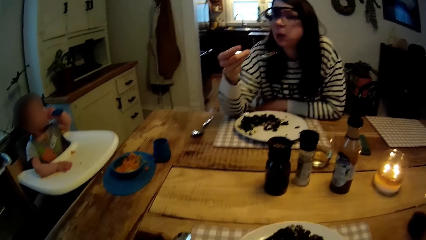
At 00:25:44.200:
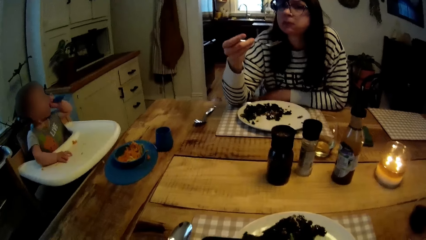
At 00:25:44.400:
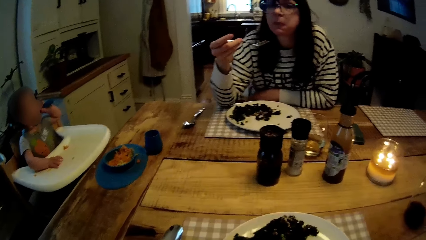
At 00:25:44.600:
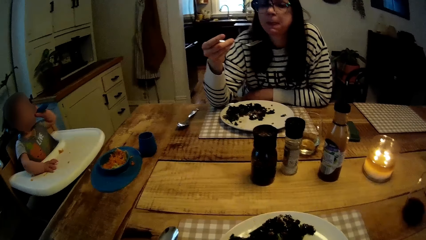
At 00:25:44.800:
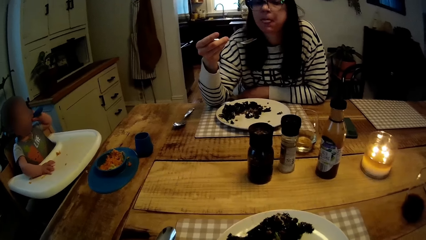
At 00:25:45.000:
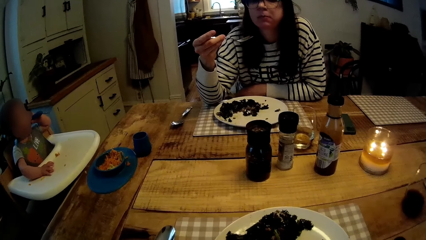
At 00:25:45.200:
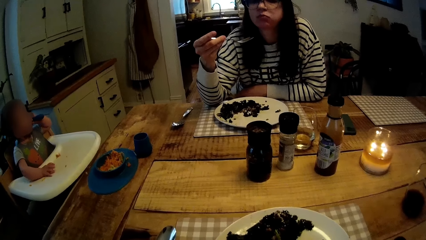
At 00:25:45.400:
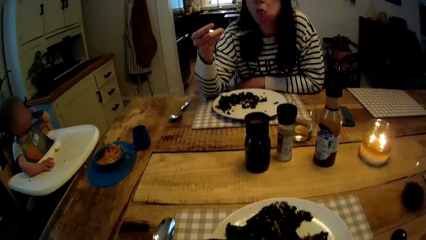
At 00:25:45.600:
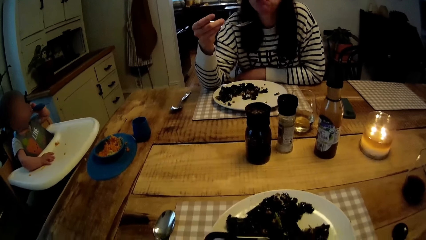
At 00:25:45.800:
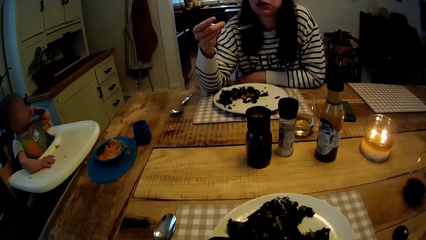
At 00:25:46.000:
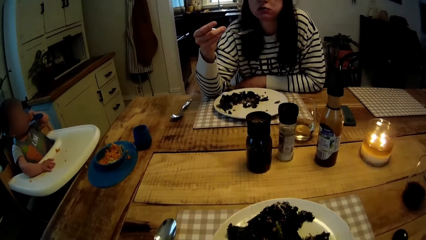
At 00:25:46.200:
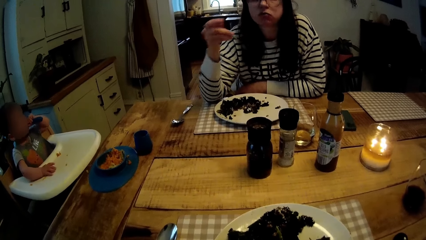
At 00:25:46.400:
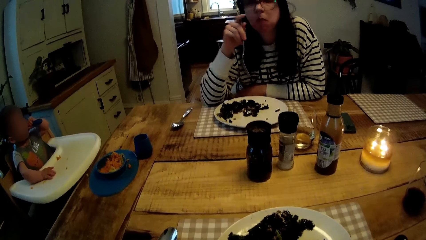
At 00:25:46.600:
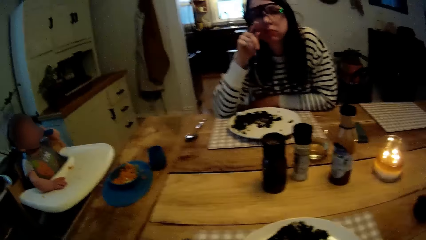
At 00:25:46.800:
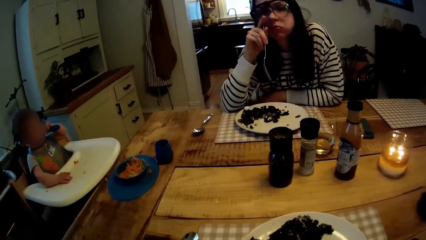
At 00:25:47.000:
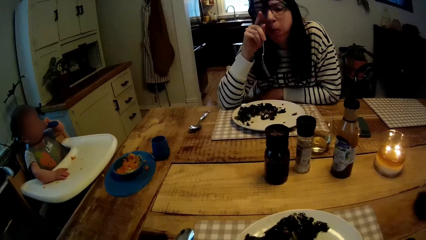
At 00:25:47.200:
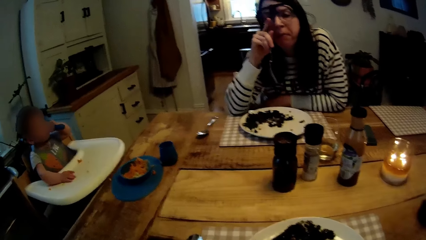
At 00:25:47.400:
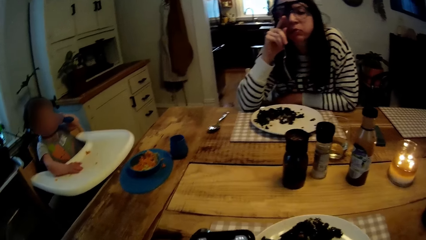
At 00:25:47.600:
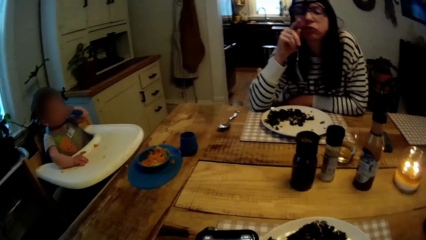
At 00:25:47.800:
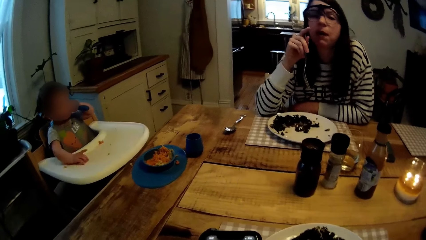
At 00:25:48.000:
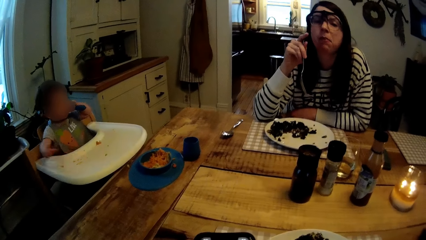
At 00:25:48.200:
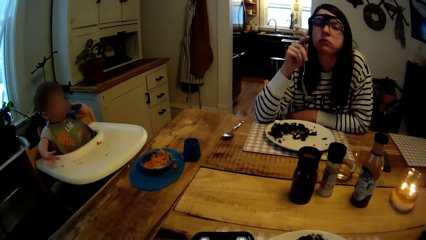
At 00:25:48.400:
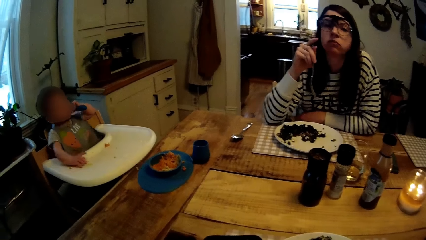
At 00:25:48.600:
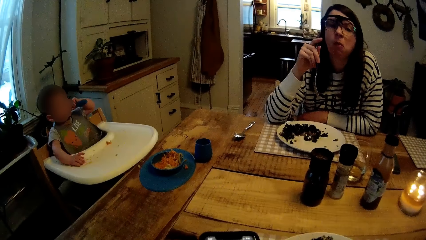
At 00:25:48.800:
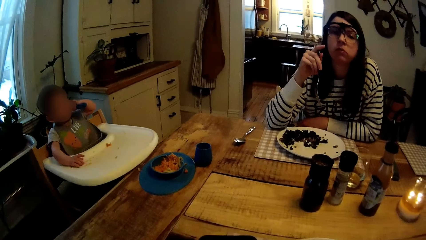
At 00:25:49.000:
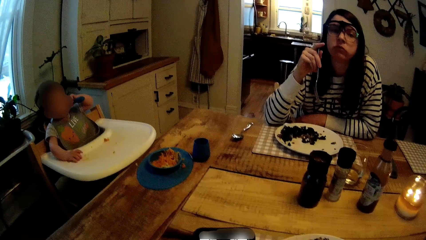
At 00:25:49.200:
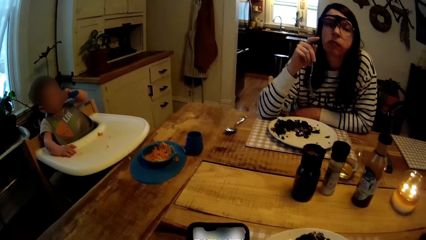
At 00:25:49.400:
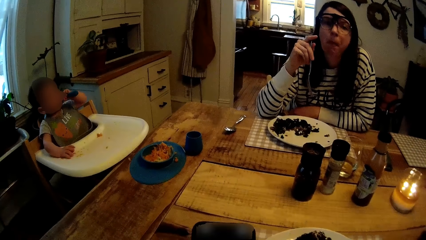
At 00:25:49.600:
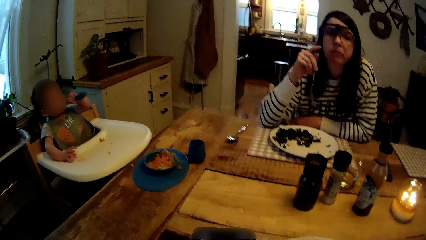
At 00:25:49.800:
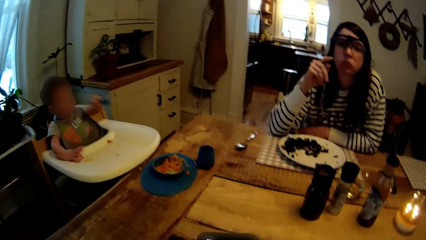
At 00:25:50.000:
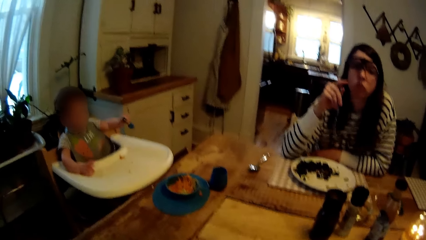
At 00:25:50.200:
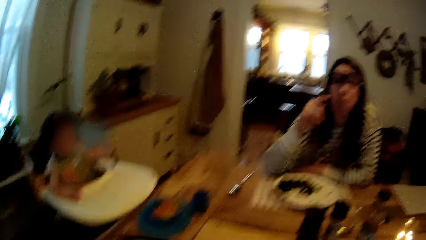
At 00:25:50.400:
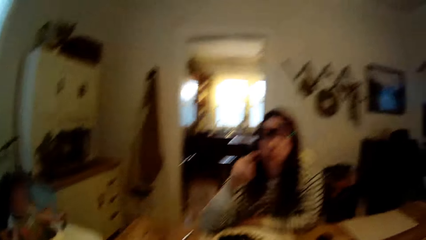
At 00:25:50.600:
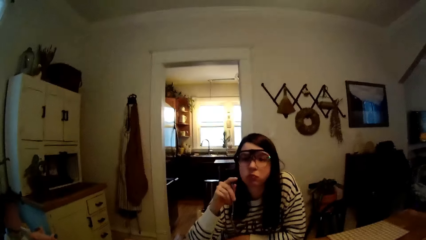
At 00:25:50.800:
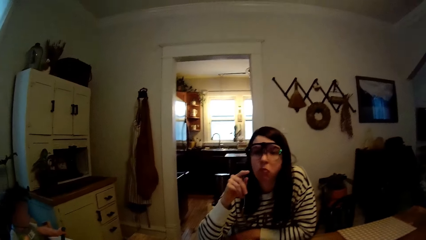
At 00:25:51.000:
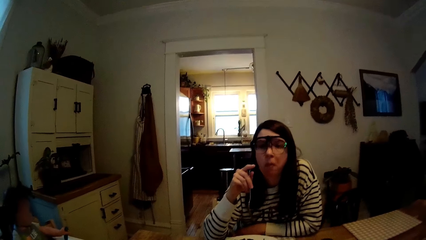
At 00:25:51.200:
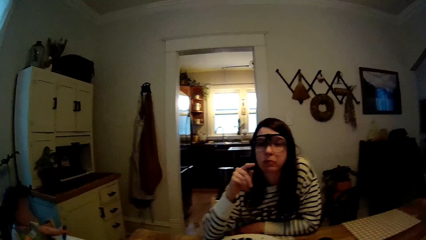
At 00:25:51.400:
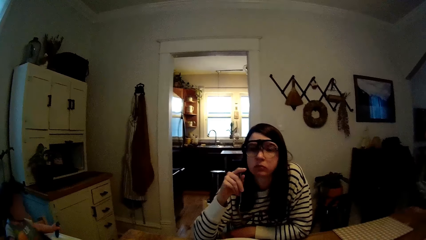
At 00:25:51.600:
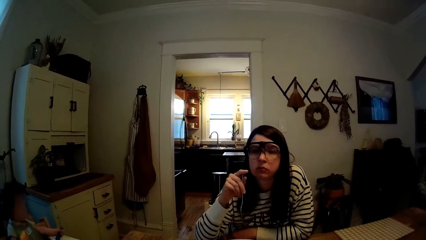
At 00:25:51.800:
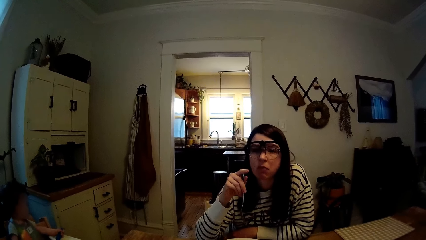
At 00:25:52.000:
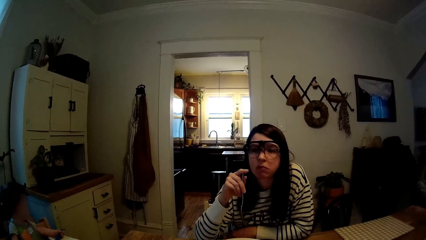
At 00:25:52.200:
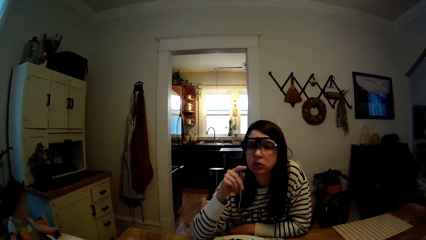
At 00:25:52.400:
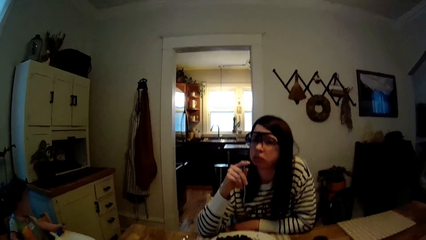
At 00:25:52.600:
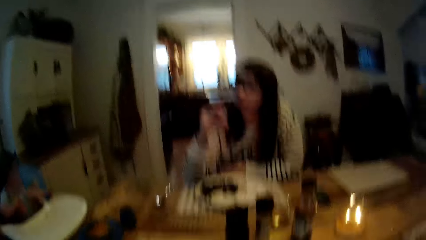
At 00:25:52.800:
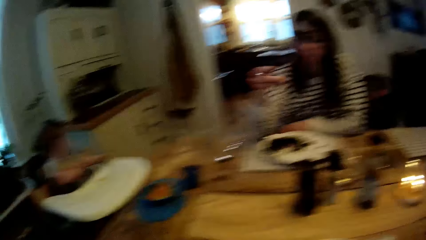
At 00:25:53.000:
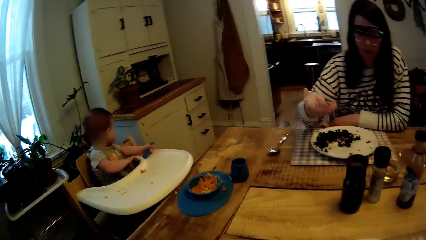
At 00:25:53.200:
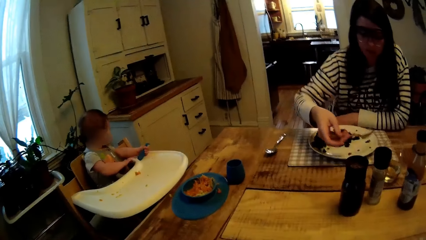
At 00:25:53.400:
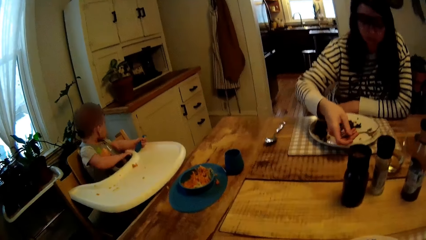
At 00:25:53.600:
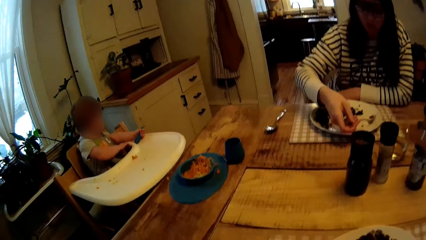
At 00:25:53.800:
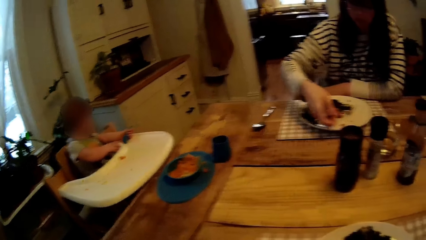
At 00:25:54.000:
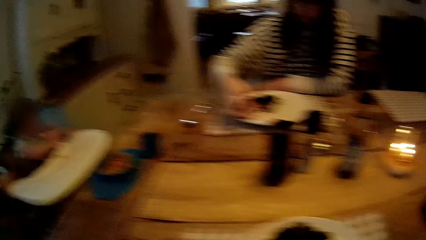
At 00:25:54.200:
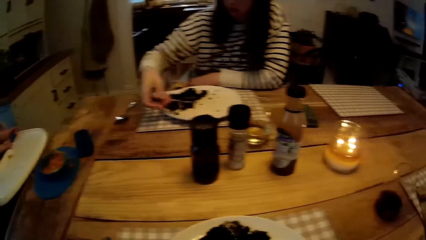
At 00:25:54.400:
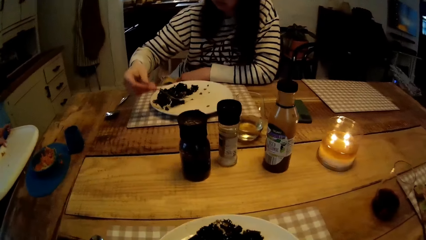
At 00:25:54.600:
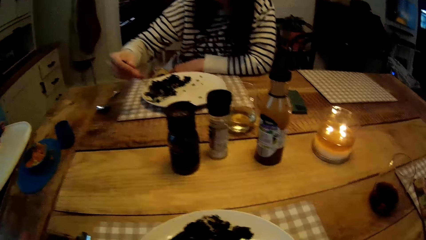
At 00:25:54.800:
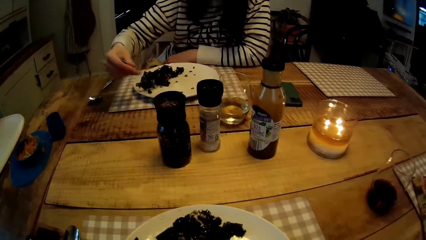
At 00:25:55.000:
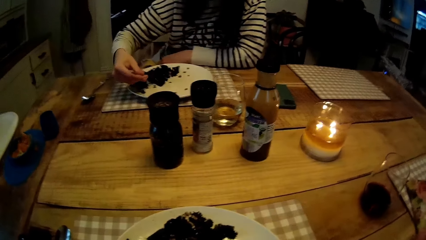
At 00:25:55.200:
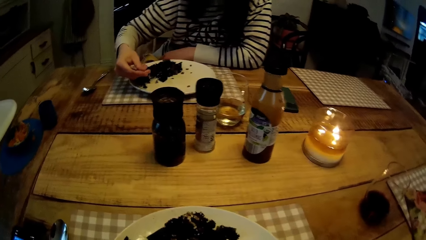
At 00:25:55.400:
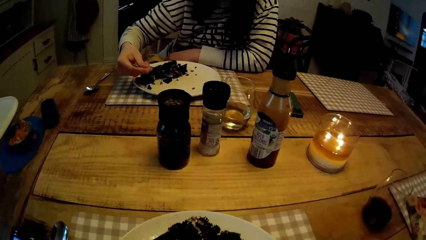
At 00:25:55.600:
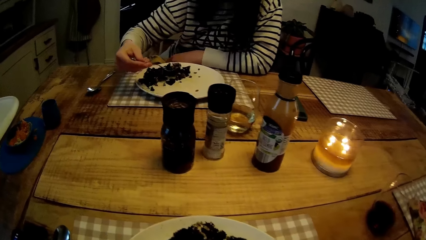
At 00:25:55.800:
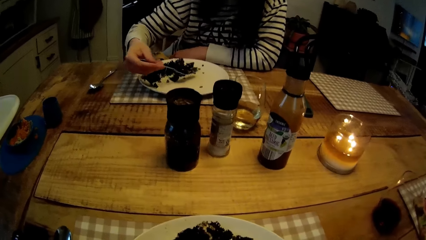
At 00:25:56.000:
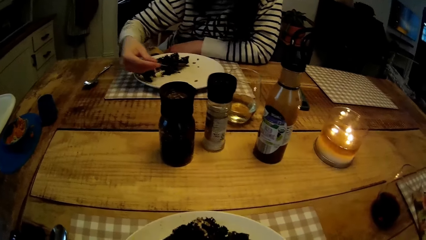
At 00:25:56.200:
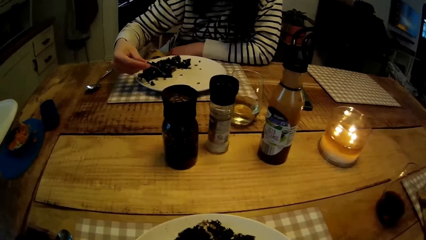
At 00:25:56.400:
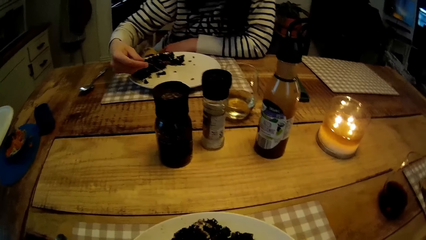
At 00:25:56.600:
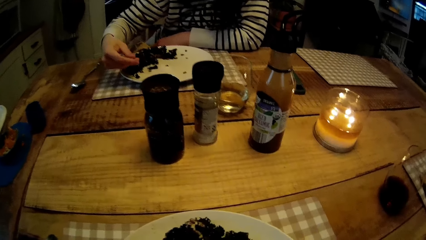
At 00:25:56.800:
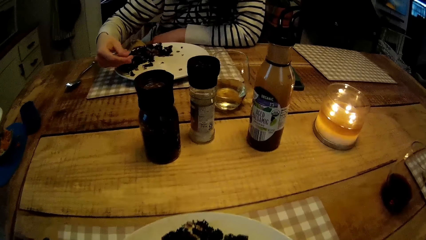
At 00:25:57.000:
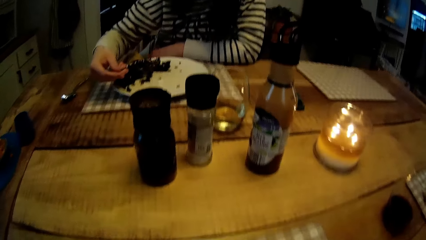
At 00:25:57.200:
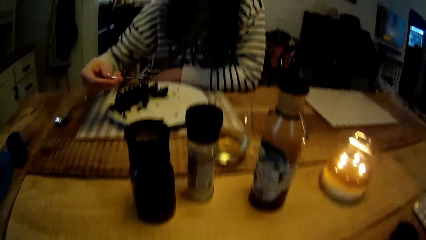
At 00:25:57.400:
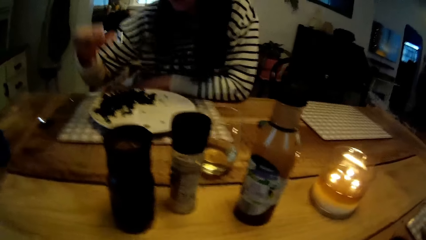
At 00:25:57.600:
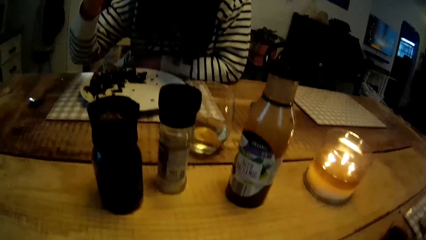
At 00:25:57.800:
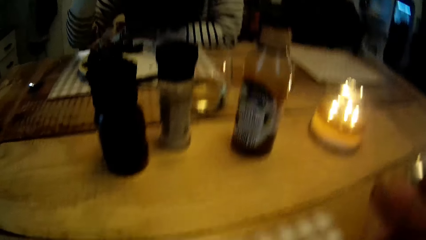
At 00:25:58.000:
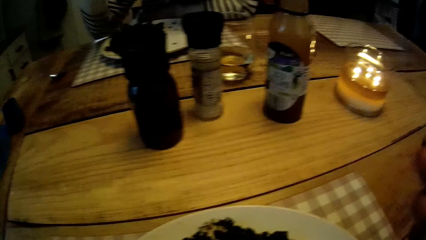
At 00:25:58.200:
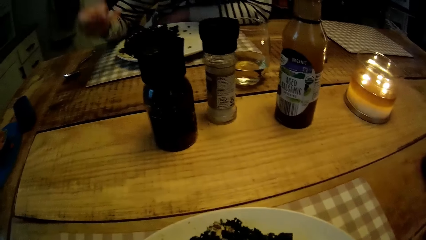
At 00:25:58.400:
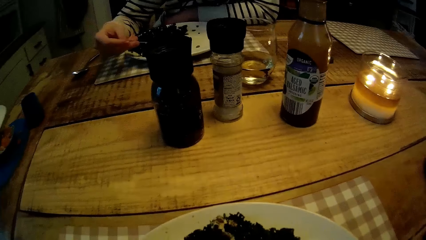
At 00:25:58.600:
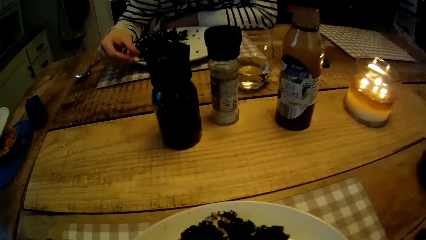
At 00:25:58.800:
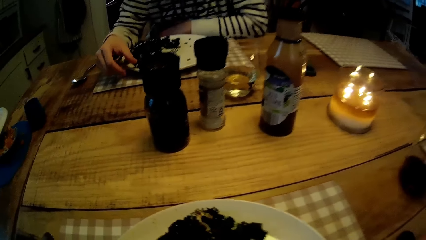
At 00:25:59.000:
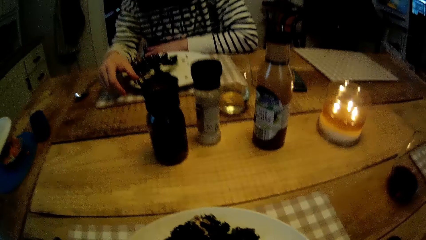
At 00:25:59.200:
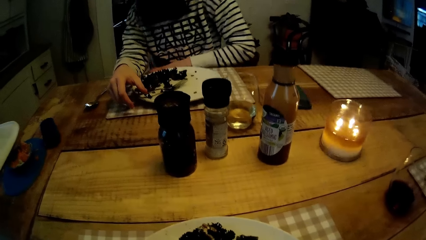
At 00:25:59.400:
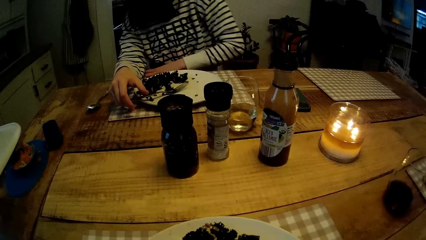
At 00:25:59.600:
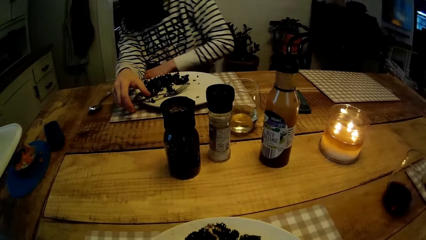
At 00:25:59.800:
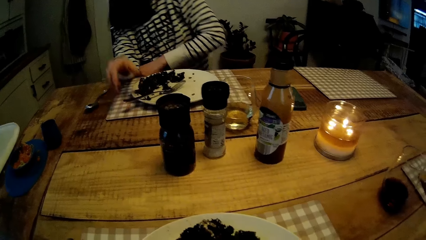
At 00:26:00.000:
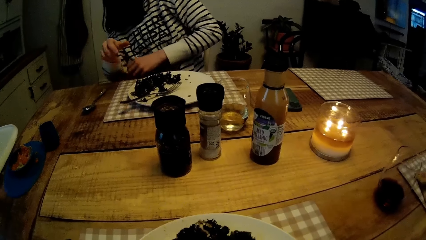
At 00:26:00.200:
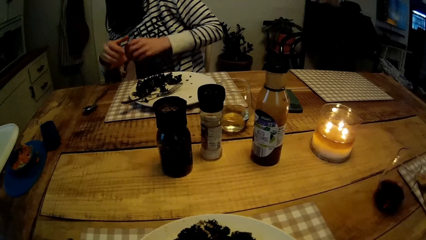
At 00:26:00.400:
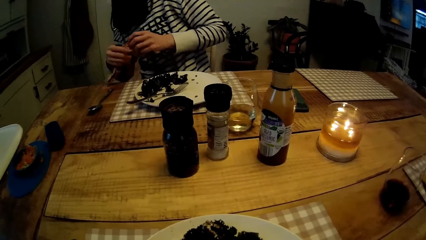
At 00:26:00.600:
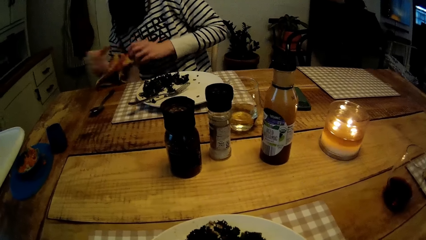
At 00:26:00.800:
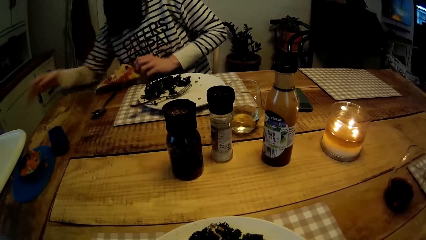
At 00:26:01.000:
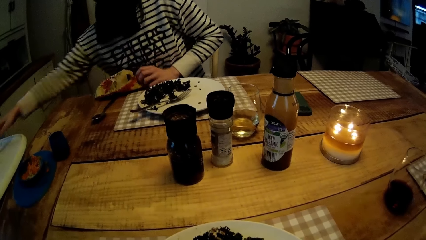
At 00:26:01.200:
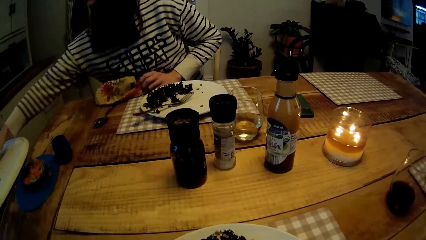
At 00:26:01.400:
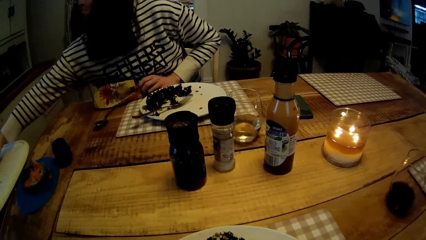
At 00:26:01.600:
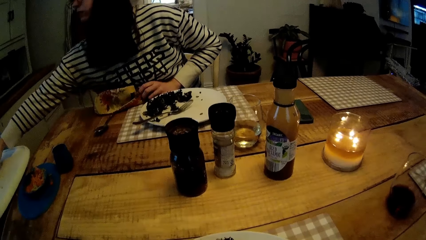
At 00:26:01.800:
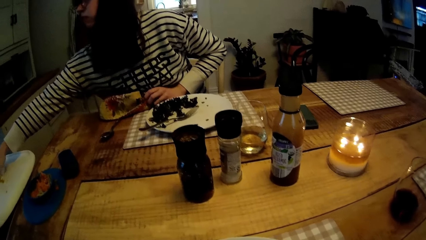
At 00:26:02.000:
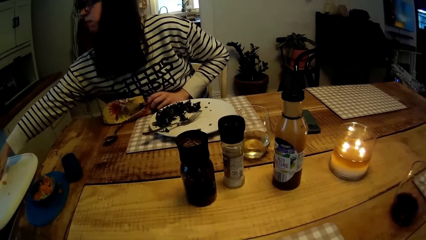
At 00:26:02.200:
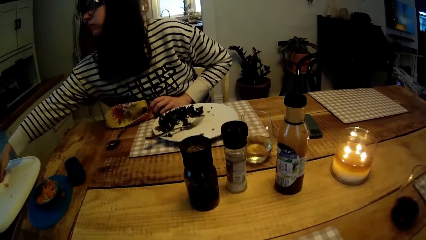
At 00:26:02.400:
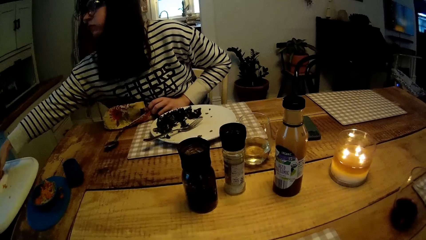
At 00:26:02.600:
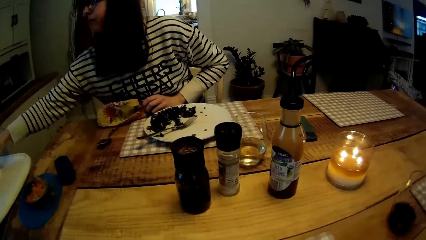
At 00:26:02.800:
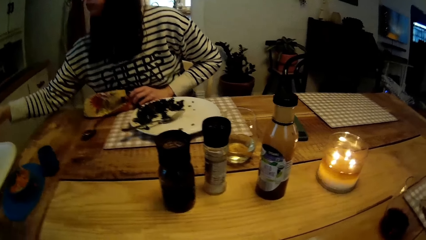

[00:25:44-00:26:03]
A woman lifts the glasses on her face with her right hand. The camera wearer stares at the dining table. The woman scrapes food in the plate with the fork in her right hand. The woman picks food from the plate with the fork in her right hand. The woman puts food in the mouth with the fork in her right hand. The camera wearer eats the food. The woman drops the fork on the plate with her right hand. The camera wearer stares at the dining table. The woman holds the towel with both hands.
